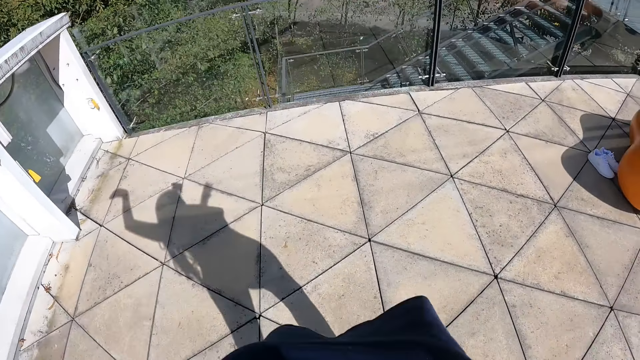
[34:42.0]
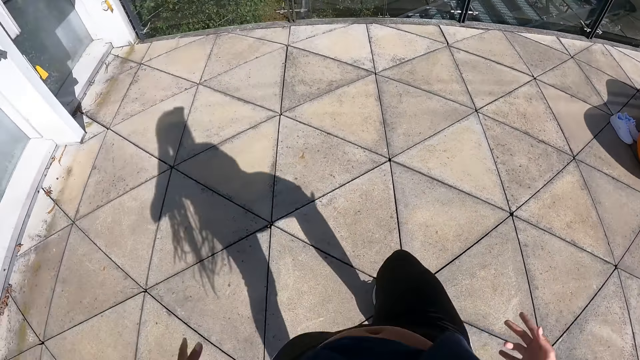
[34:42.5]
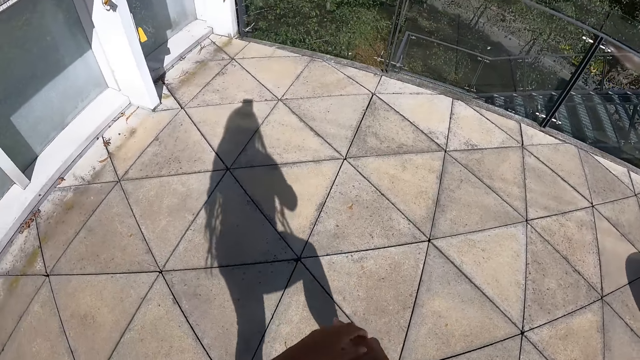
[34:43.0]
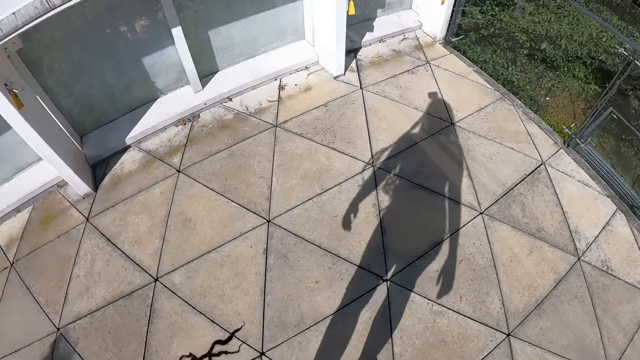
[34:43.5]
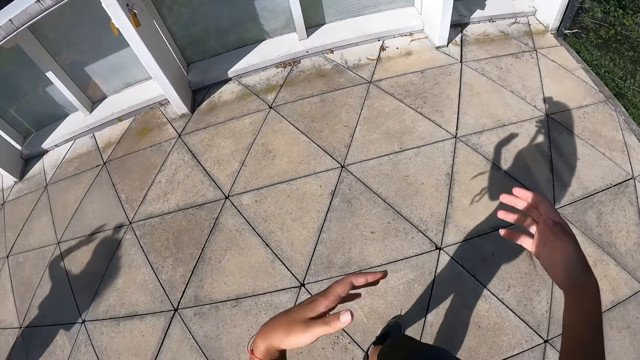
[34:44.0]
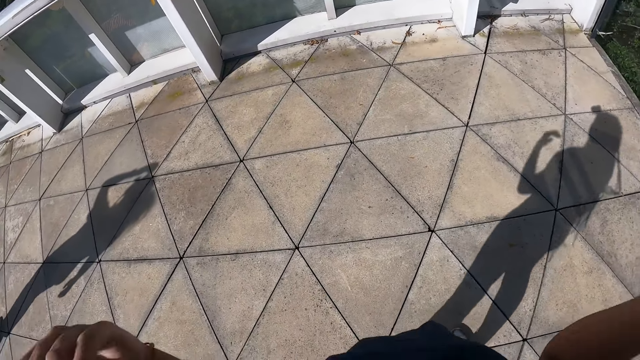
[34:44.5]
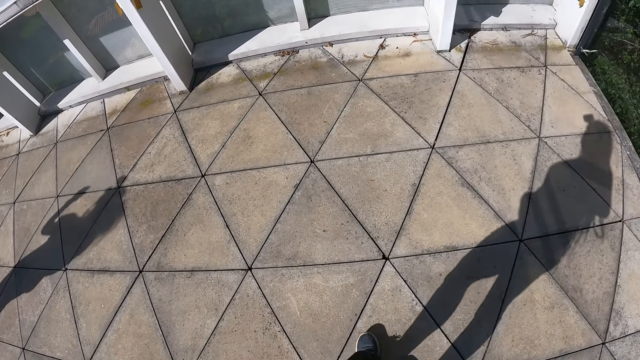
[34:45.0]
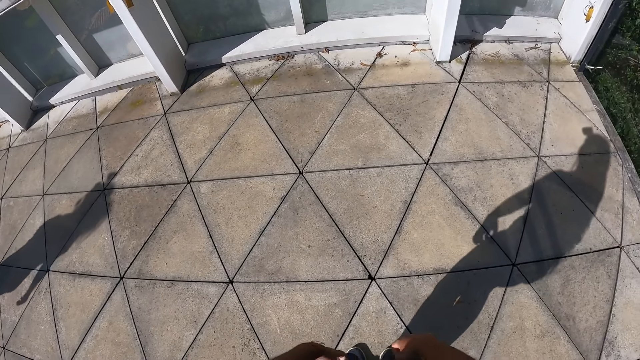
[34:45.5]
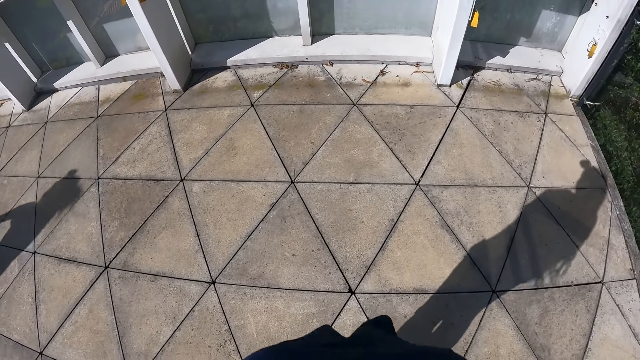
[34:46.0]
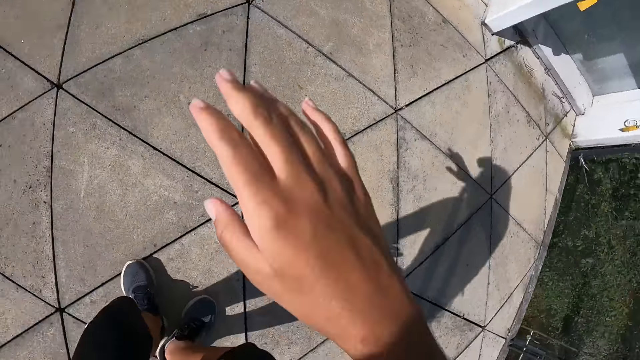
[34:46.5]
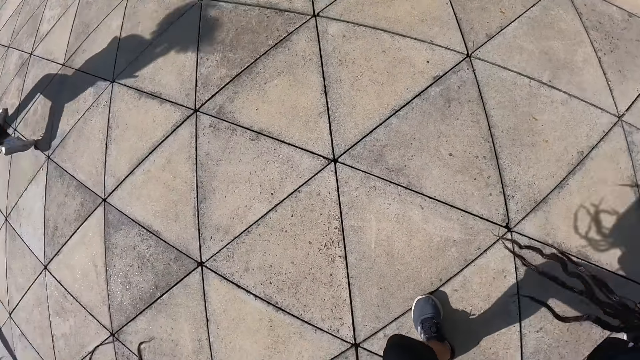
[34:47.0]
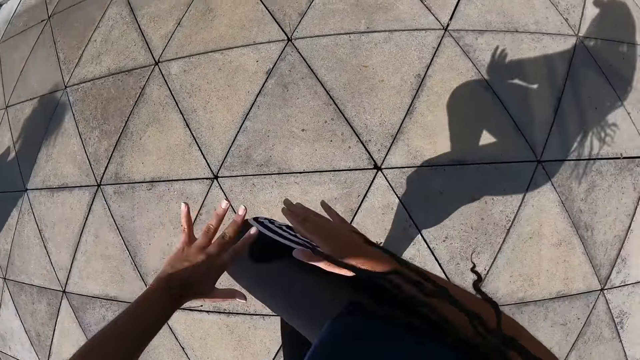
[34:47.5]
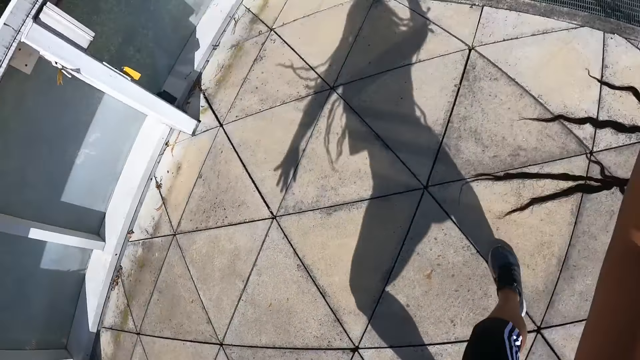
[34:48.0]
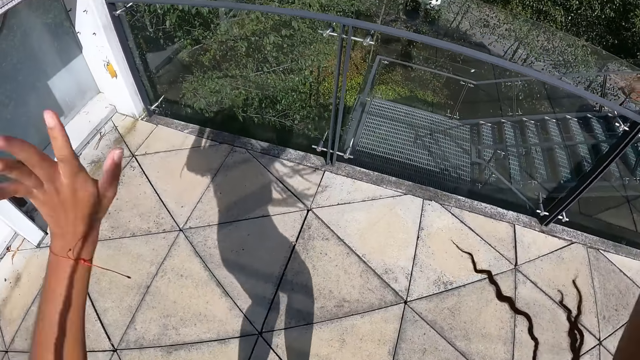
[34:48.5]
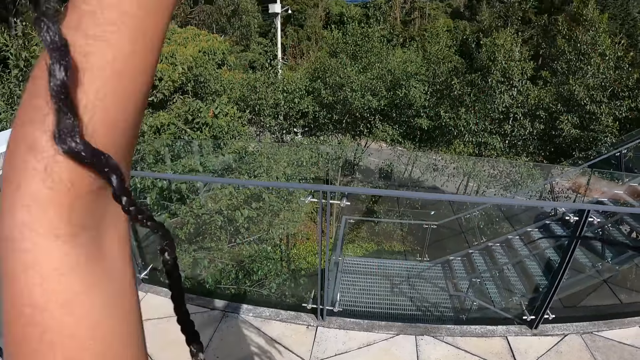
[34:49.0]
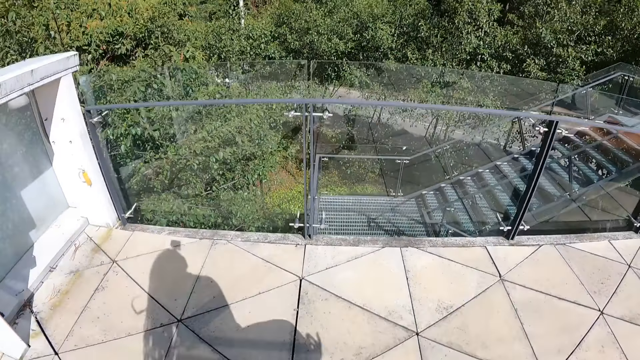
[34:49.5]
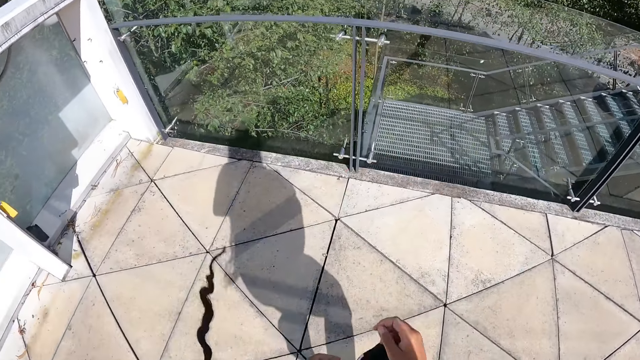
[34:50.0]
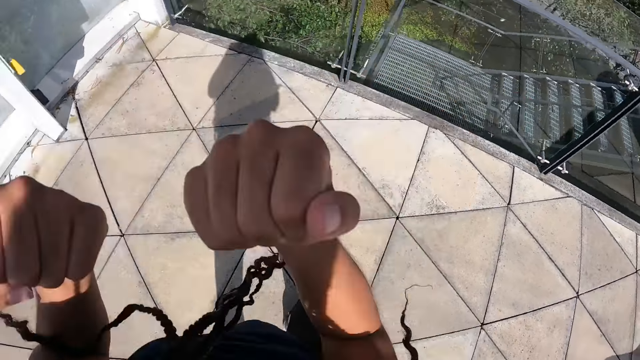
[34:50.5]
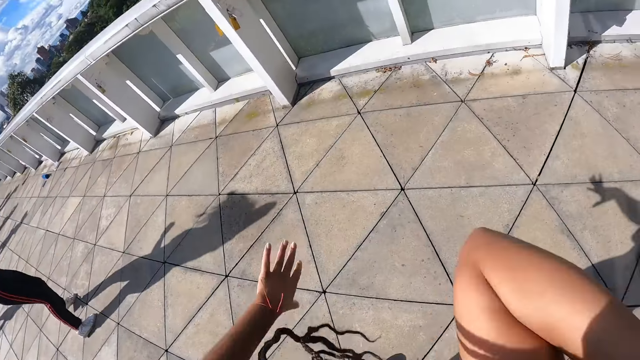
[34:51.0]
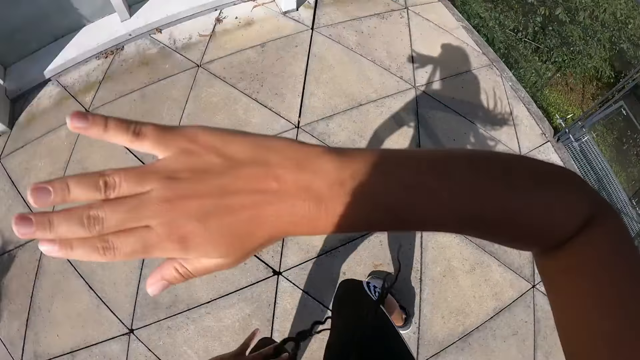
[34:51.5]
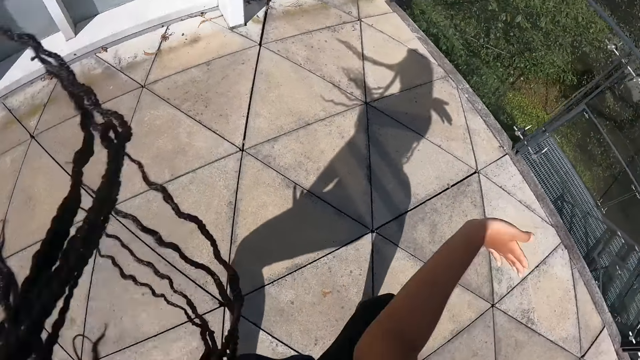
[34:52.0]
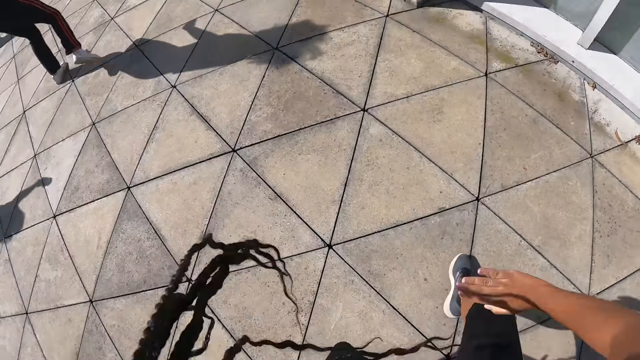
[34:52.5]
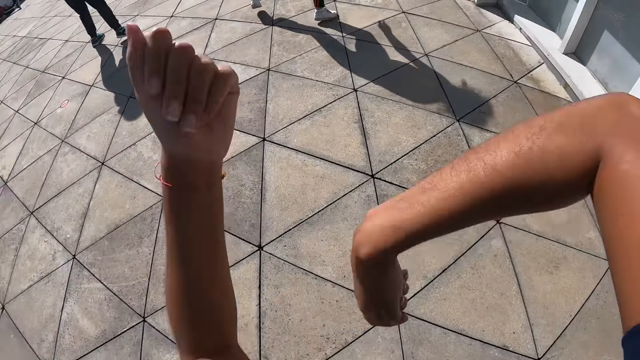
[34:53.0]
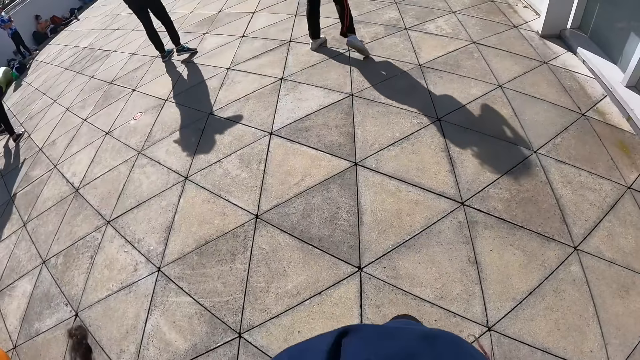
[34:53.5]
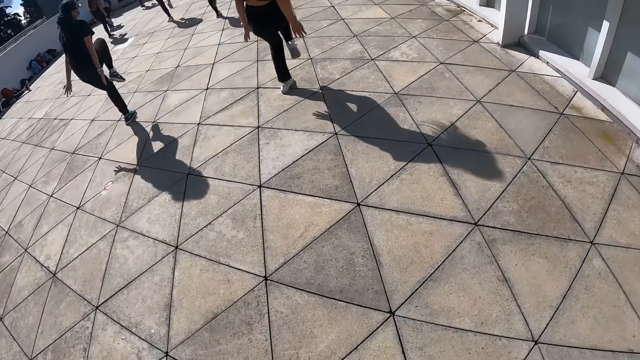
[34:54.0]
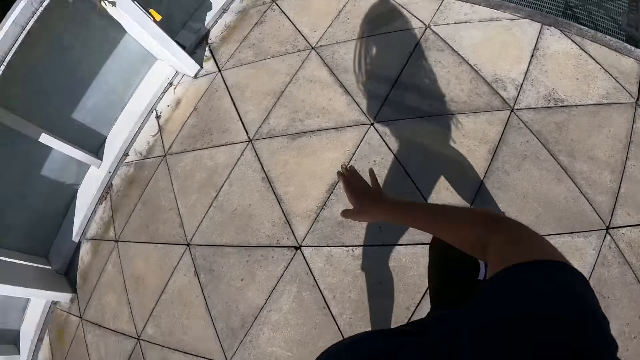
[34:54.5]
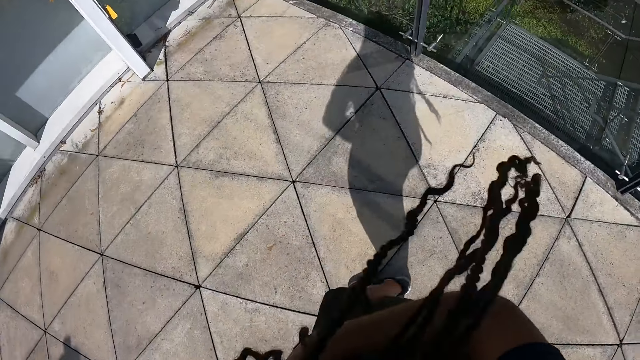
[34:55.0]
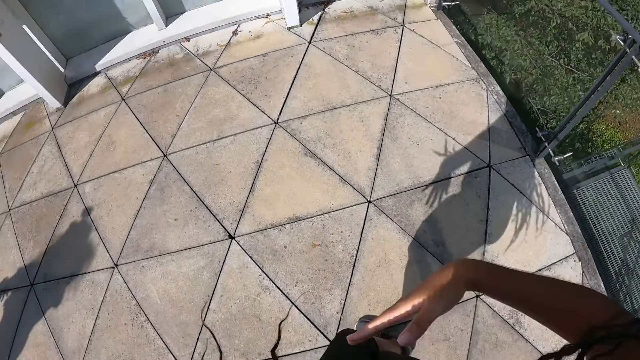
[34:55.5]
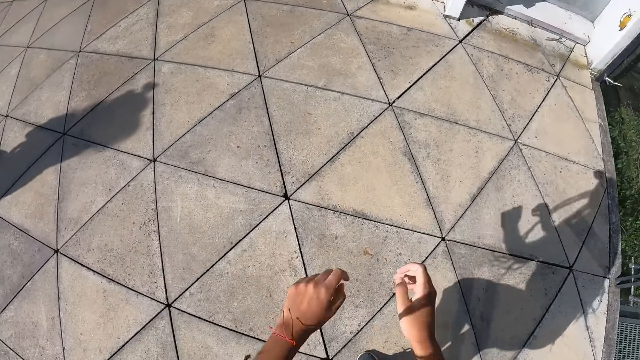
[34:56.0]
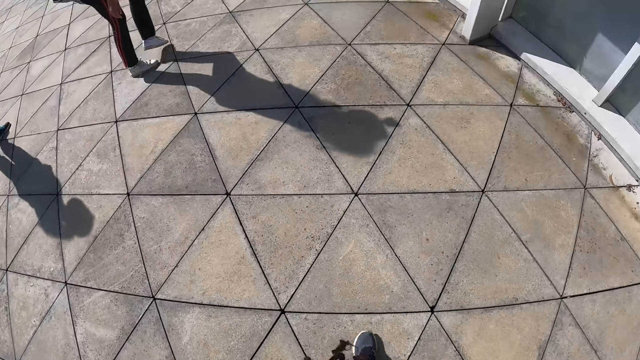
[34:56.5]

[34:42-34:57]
The camera wearer adjusts the braids. They dance with the group of people in the dance centre. They turn around and dance. A person dances.

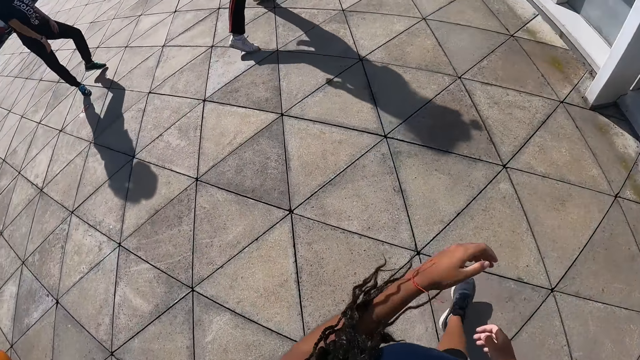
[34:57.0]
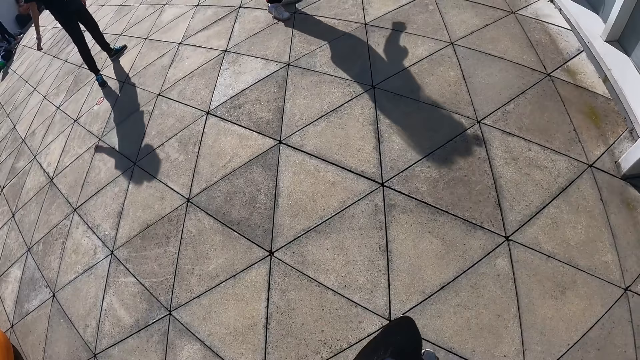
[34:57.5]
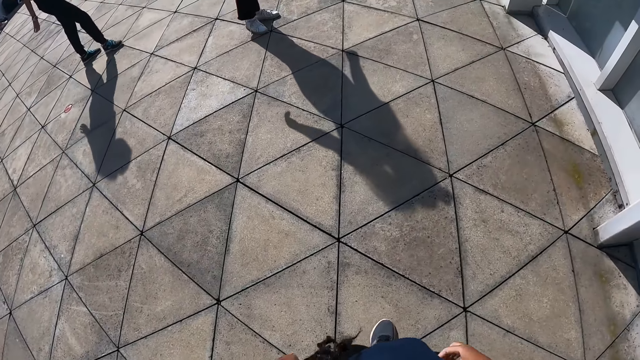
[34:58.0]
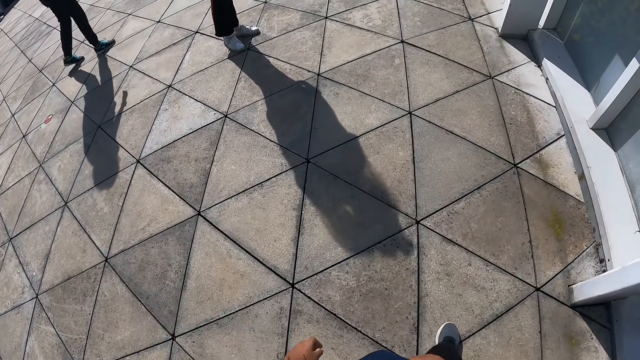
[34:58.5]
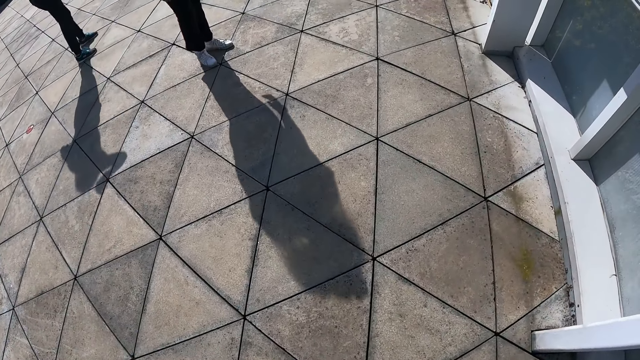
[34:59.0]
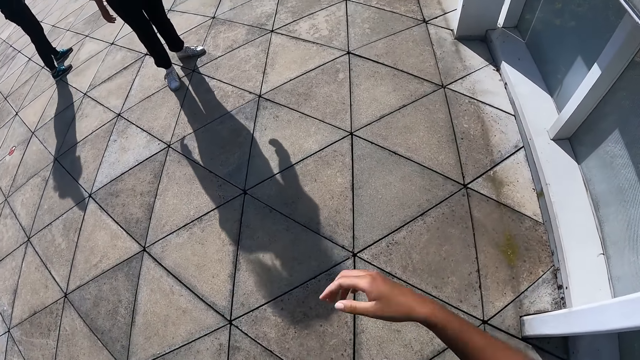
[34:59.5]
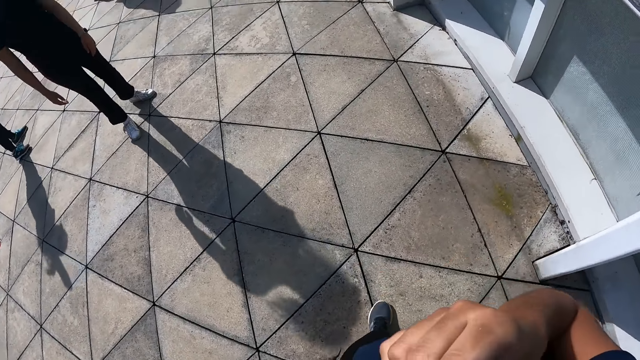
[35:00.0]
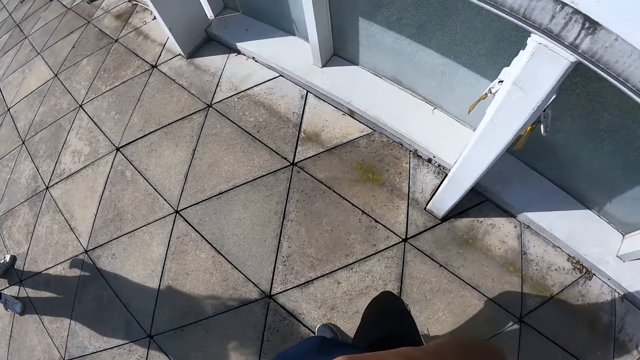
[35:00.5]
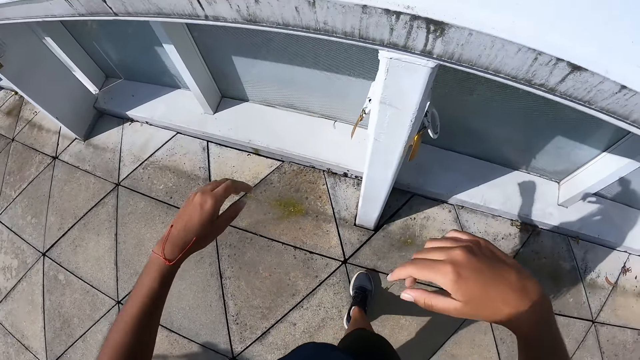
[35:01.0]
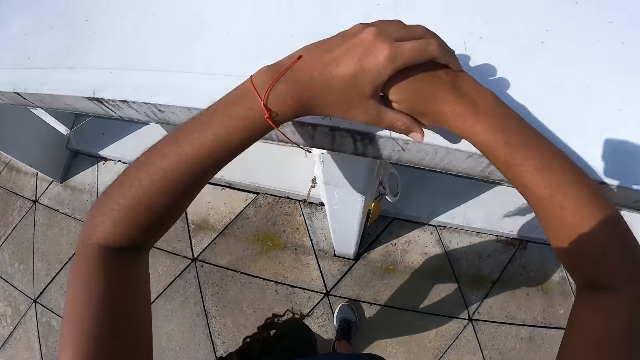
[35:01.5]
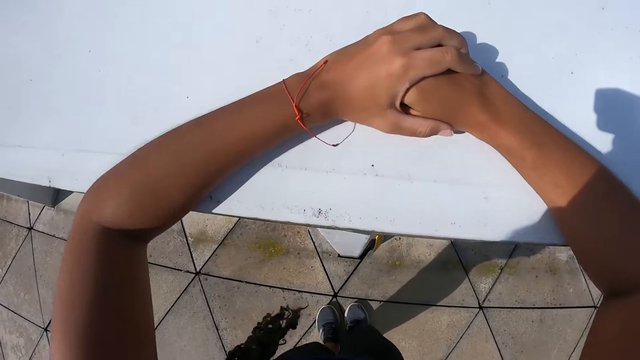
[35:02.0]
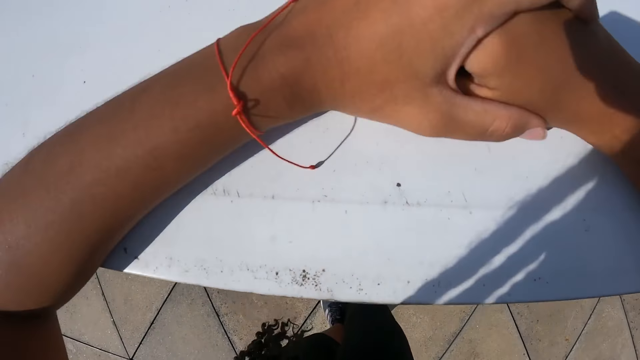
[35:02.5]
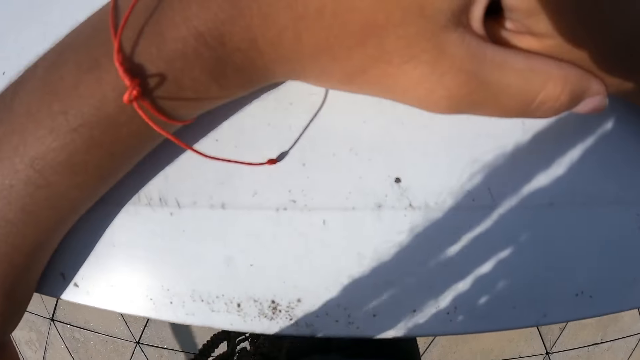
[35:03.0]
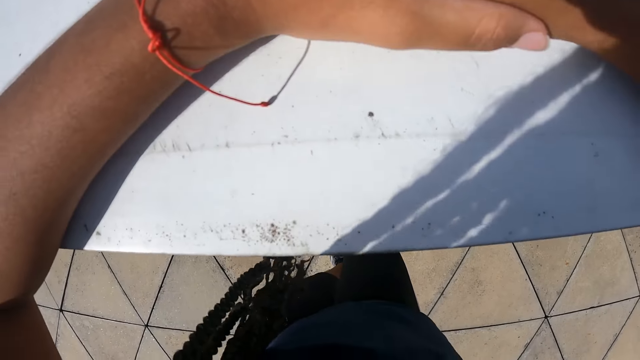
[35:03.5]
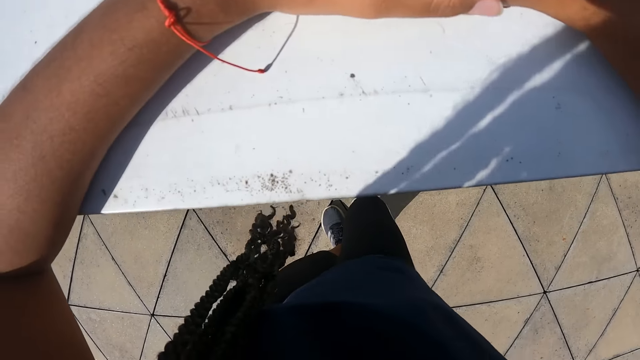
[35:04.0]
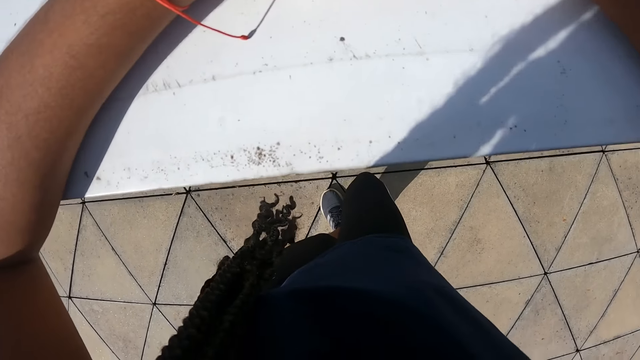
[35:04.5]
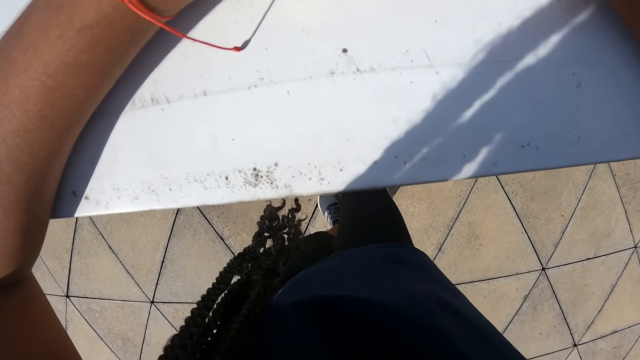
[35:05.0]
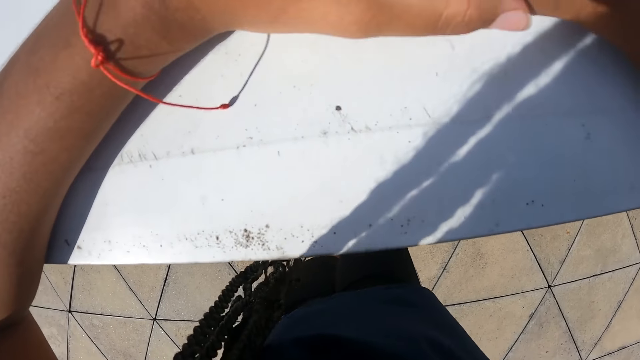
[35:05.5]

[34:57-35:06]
A person moves aside. The camera wearer walks towards the table. She holds her hands together. She rests her hands on the top of a wall or table.
